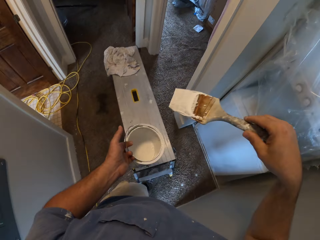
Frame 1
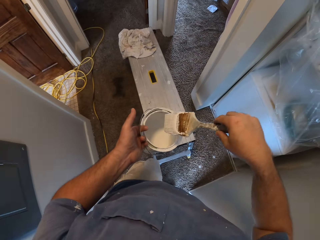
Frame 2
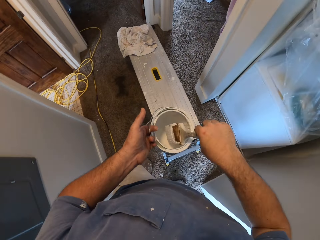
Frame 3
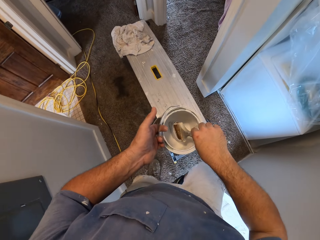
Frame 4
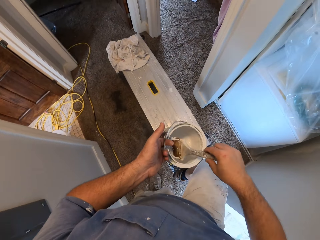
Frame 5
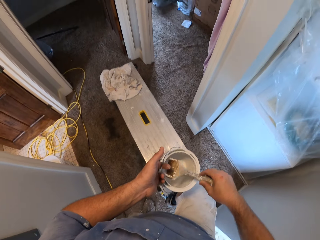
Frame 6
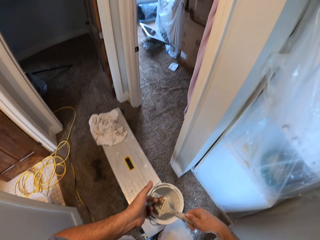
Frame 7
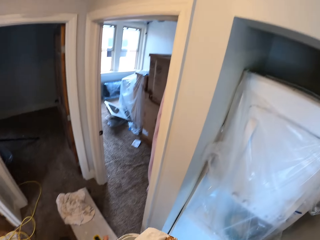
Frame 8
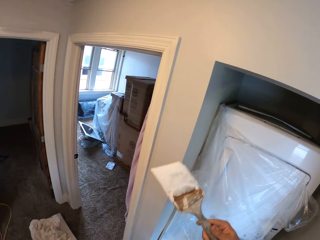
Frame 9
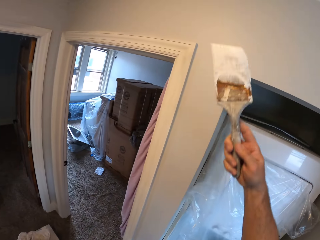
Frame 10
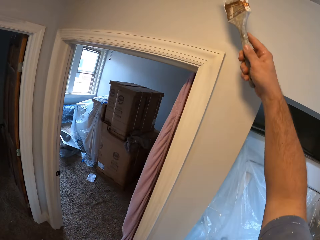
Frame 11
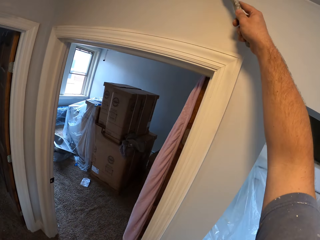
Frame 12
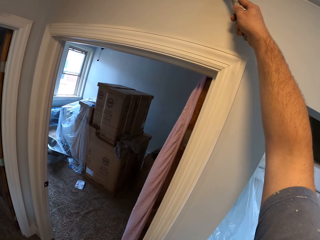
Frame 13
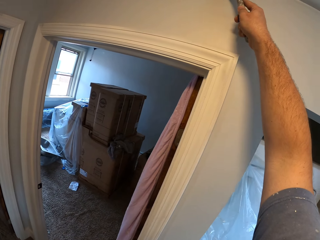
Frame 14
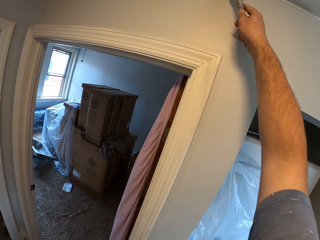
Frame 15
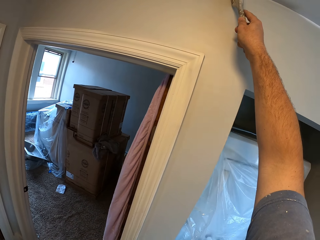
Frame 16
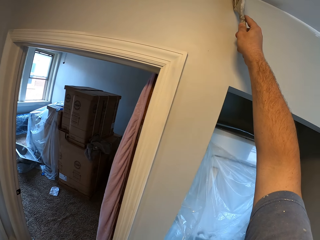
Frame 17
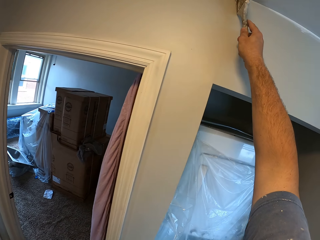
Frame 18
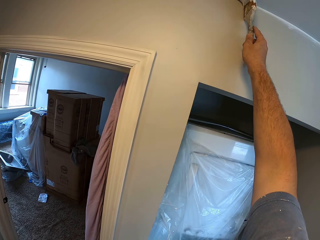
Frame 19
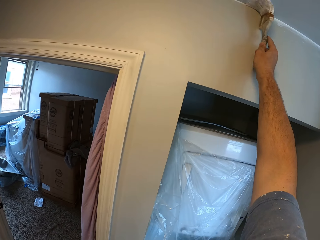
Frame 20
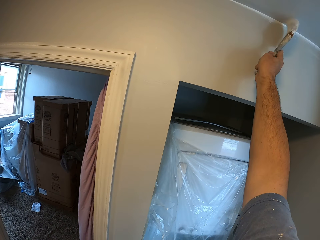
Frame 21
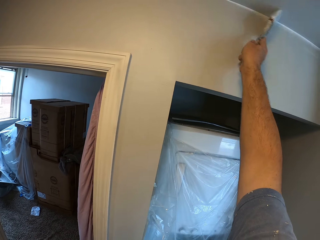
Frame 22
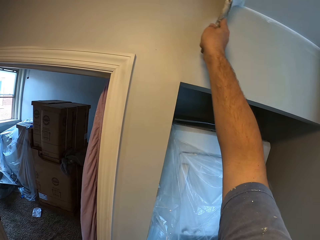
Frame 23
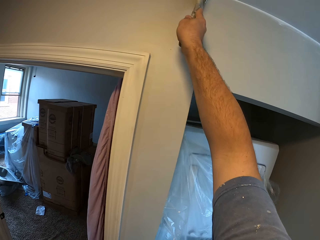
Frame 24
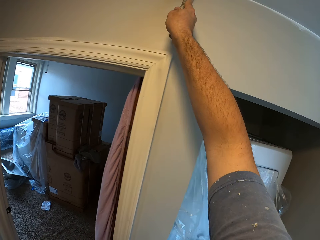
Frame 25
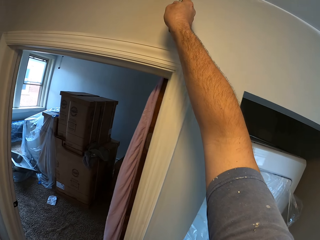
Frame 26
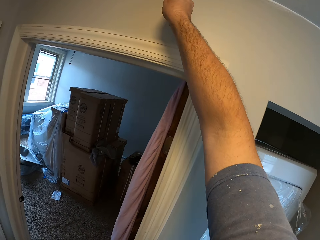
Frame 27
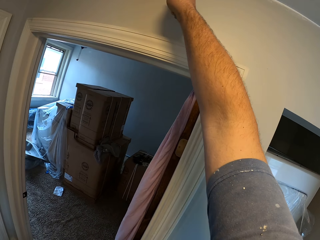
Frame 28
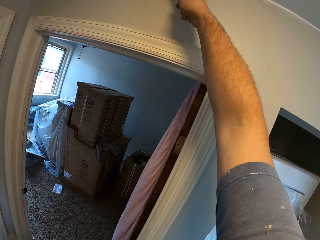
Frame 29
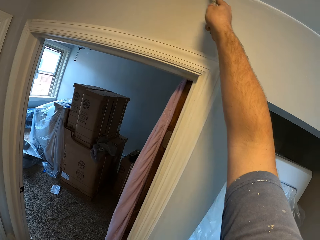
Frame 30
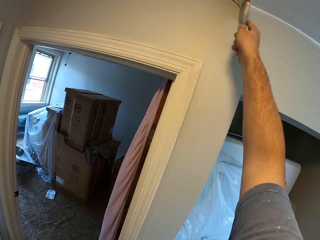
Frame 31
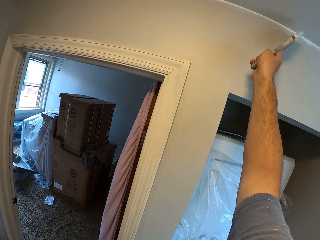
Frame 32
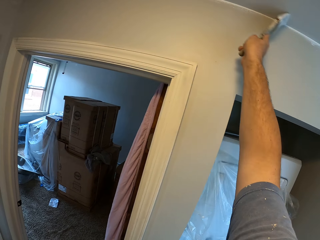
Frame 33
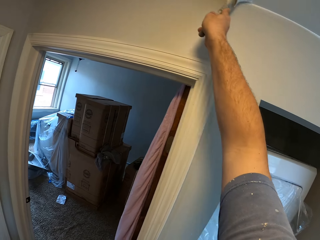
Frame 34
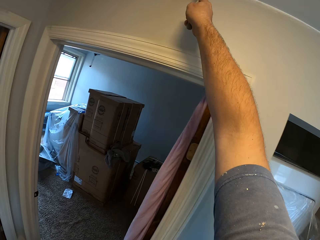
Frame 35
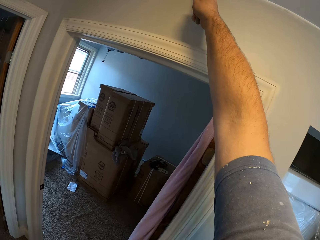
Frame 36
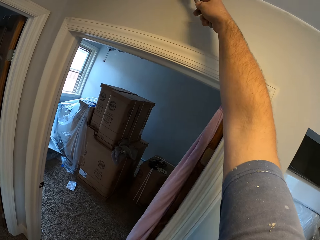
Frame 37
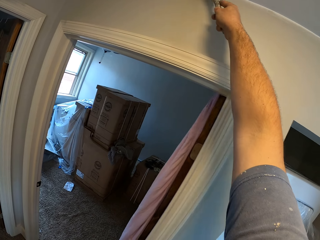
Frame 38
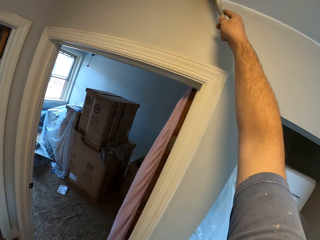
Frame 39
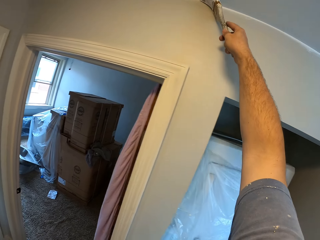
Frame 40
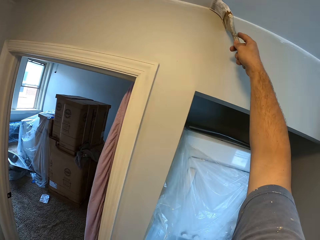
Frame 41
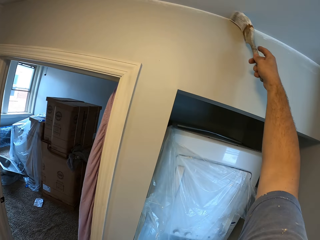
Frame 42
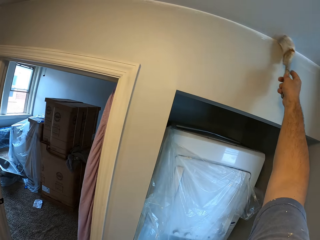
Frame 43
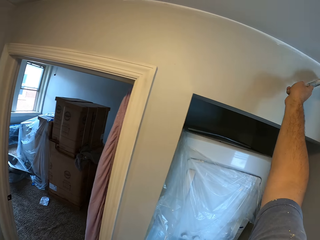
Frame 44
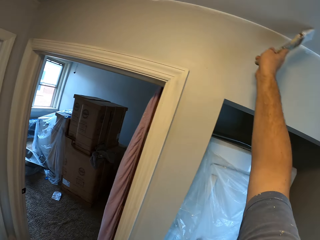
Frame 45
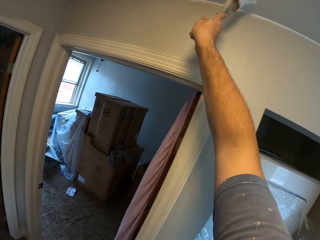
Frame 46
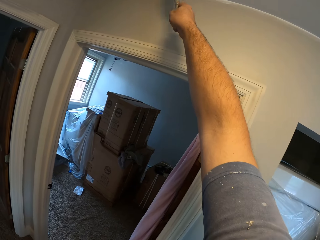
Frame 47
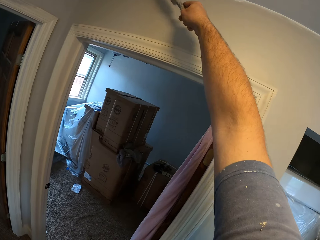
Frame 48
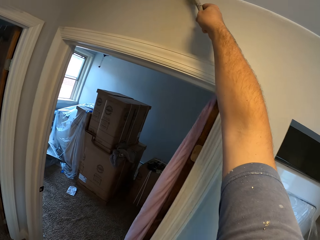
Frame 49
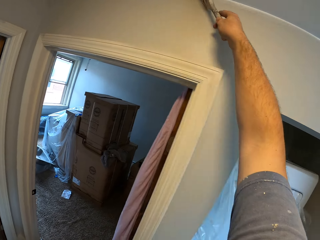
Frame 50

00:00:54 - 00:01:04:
The camera wearer dips the paintbrush into the paint container. They step on the step stool. They remove the paintbrush from the paint container. They paint the ceiling corner of the house. They paint the wall.

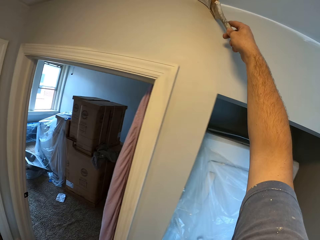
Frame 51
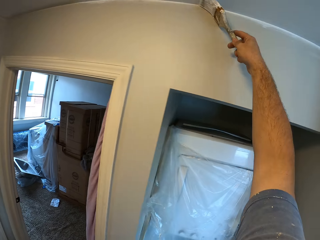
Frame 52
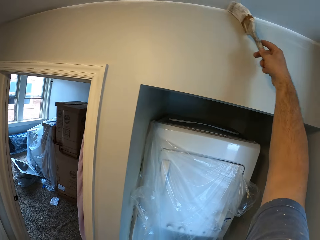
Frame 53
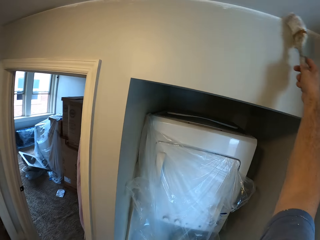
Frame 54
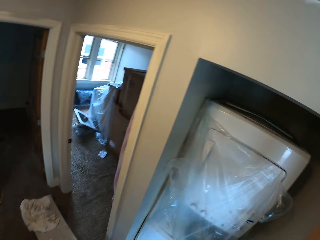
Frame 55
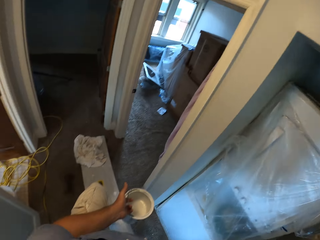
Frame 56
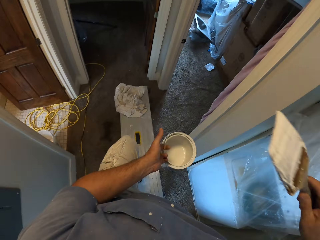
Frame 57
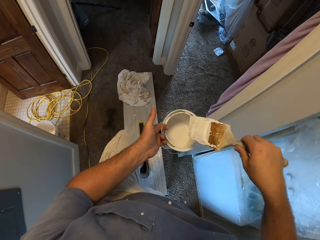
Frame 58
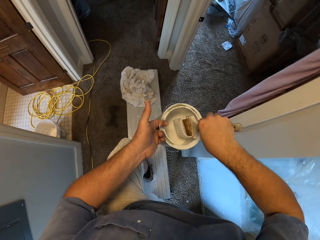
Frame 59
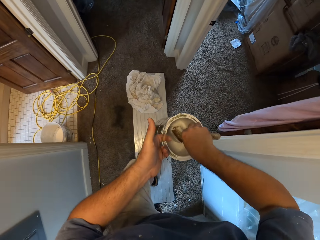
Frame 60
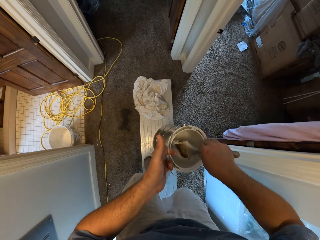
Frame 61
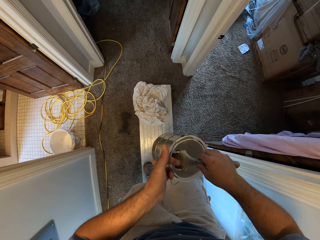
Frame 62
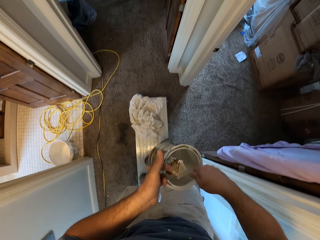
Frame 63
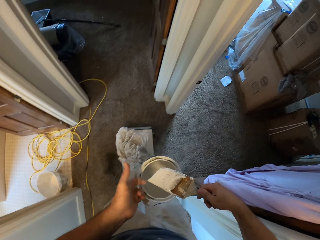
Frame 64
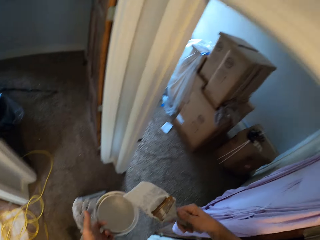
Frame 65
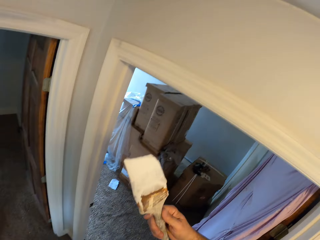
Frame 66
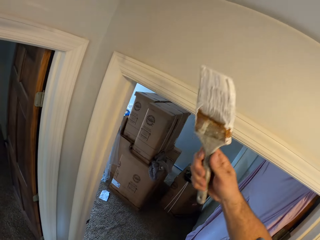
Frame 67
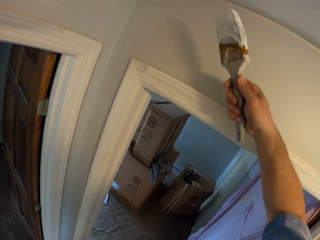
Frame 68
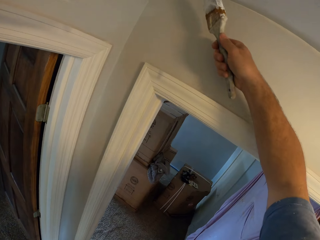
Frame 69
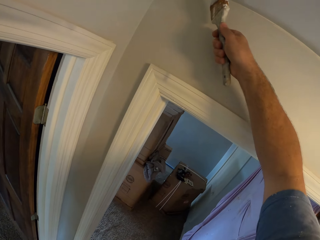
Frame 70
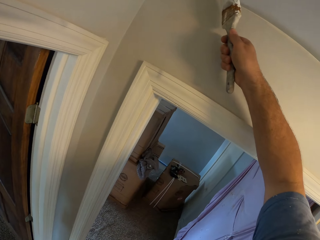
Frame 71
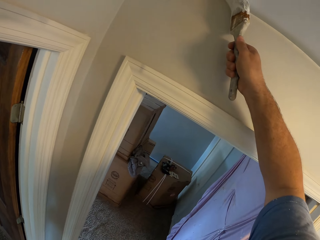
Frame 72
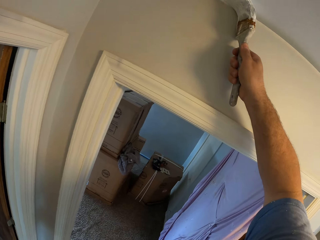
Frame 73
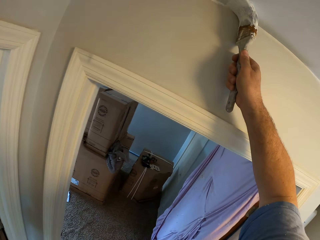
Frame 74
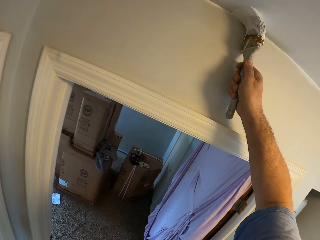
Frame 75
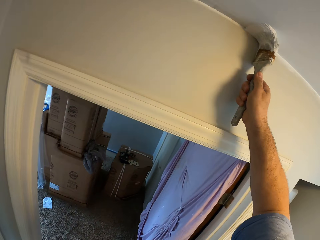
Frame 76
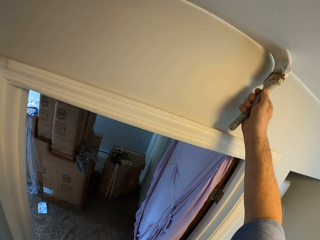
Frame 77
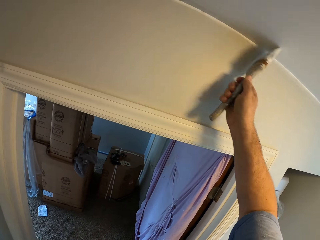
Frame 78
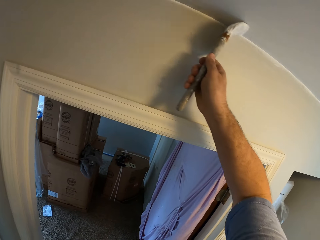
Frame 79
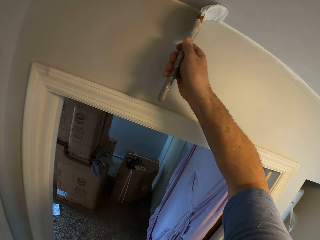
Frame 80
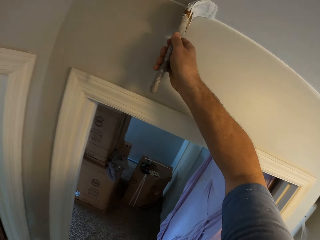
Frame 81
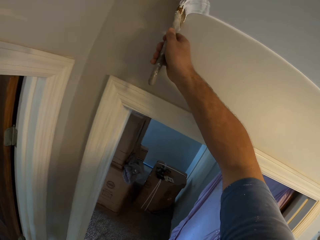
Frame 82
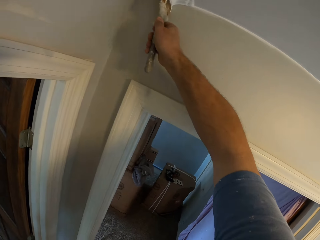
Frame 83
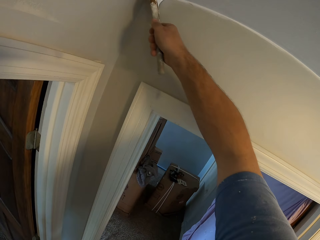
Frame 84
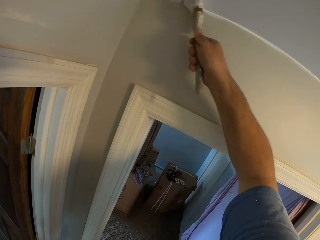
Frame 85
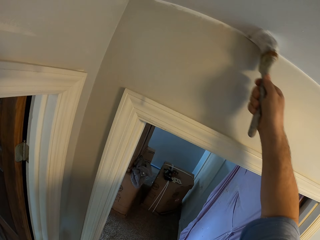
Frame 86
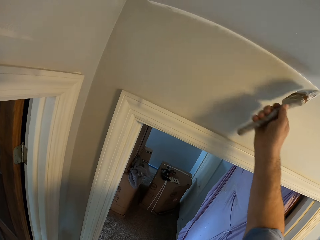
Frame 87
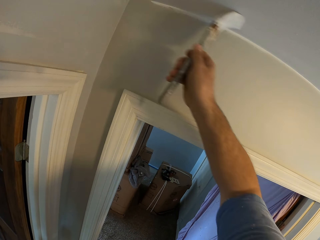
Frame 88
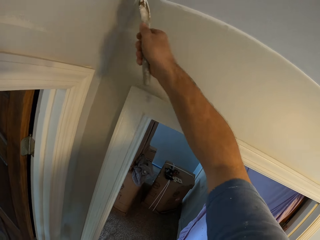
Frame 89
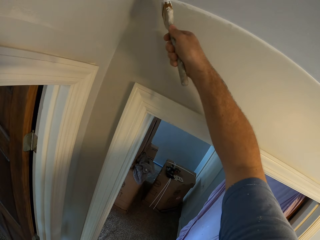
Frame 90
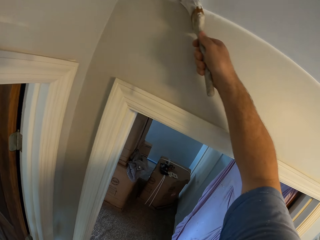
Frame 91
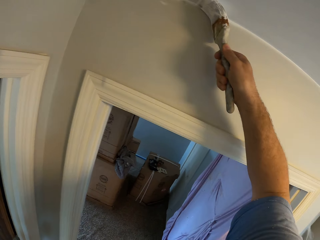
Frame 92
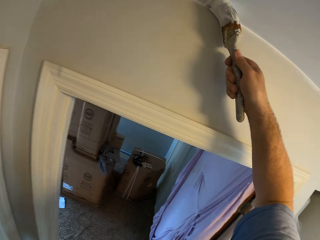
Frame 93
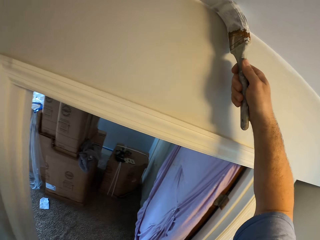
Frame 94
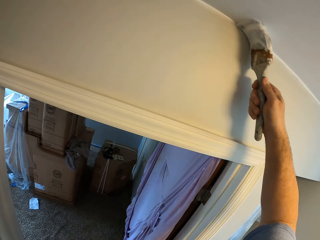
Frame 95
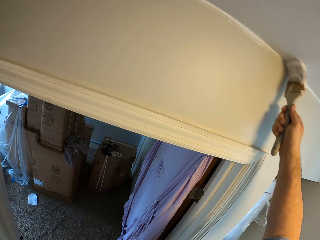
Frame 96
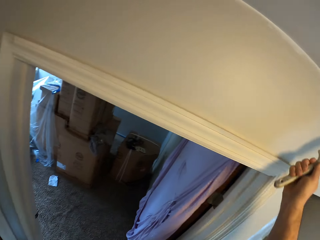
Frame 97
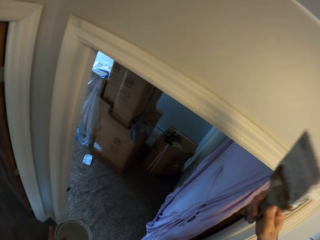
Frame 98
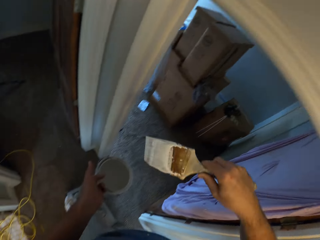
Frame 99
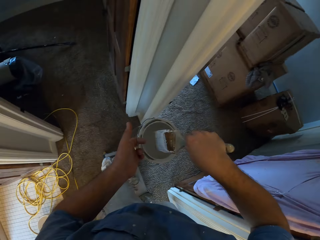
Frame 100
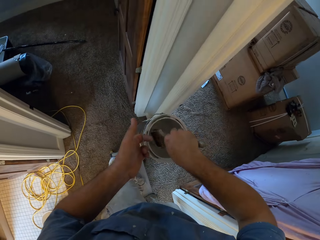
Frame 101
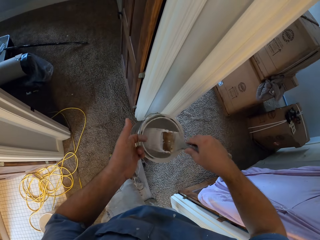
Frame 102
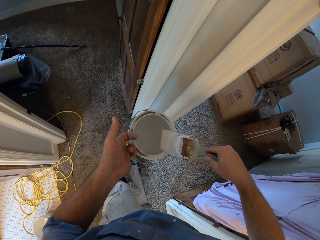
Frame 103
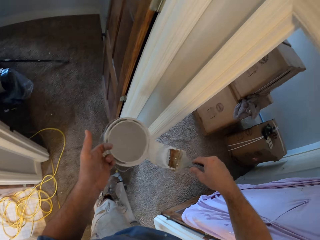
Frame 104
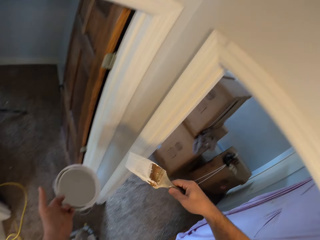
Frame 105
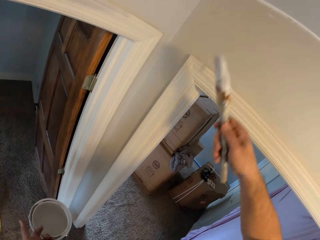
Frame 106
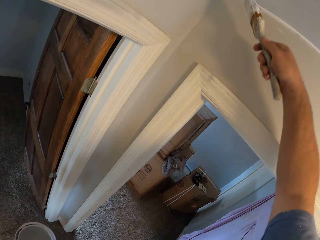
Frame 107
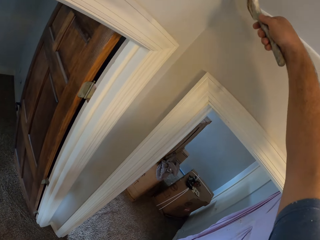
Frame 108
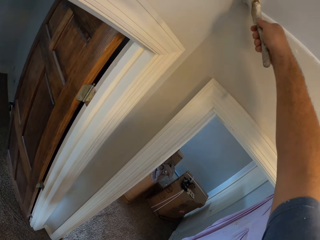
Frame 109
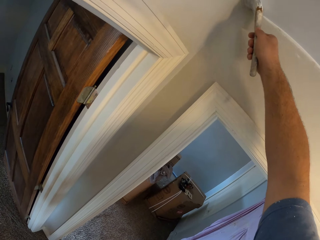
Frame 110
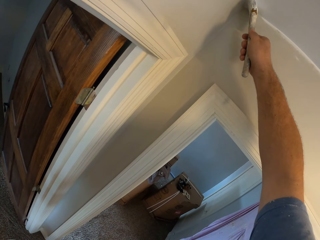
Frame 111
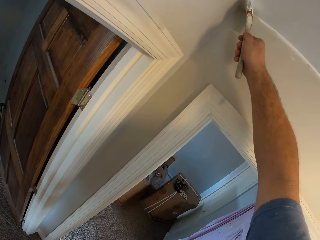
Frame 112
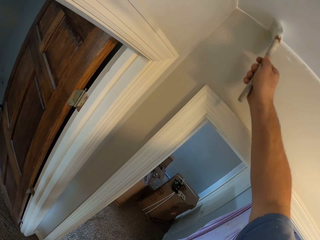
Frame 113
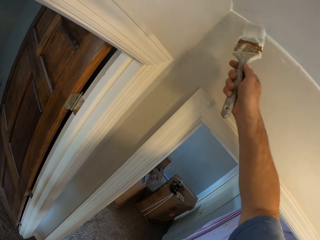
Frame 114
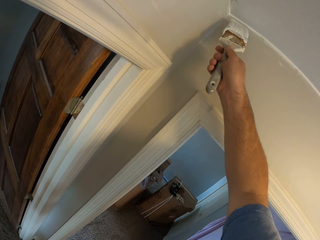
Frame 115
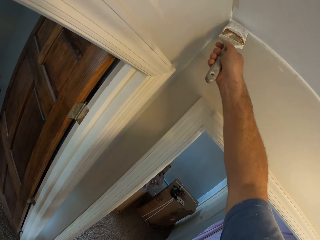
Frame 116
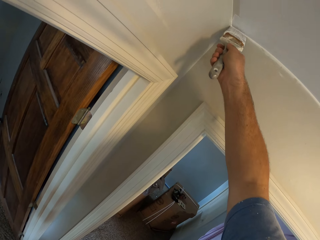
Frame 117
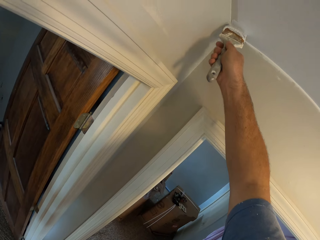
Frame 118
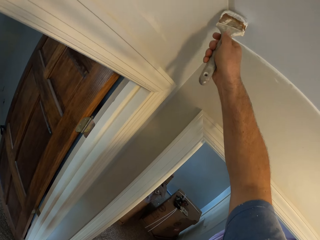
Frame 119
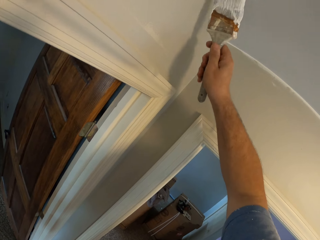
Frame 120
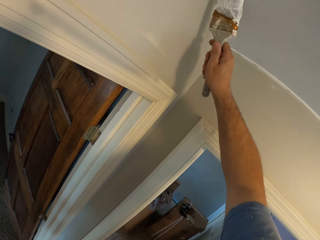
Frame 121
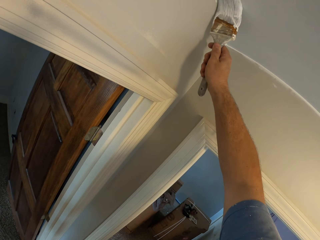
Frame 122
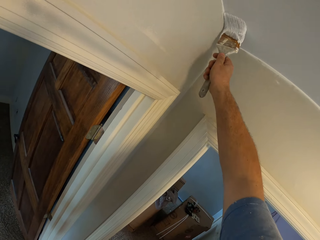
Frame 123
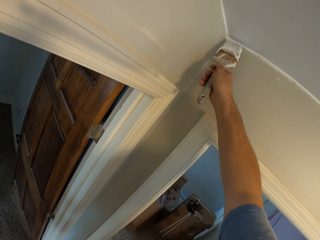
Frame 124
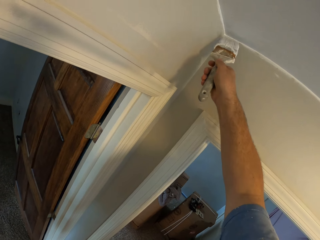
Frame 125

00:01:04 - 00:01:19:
The camera wearer dips the paintbrush into the paint container. They climb on the step stool. They remove the paintbrush from the paint container. They paint the ceiling corner of the house. They paint the wall. They dip the paintbrush into the paint container. They remove the paintbrush from the paint container. They paint the ceiling corner of the house. They paint the wall.
